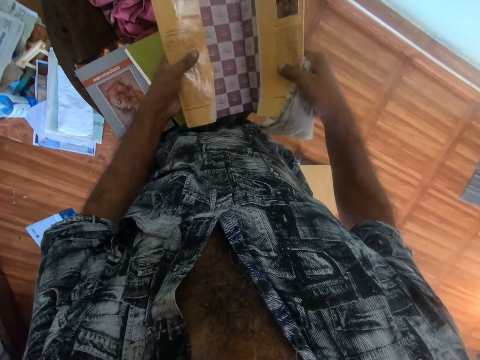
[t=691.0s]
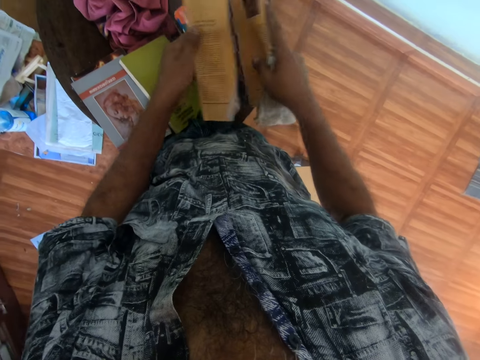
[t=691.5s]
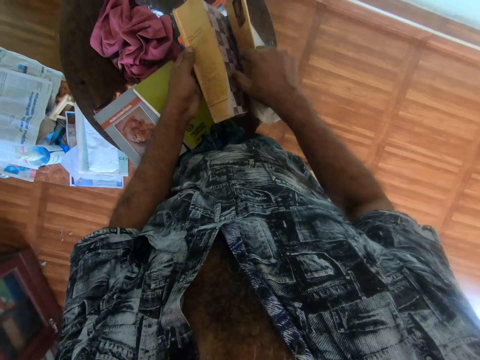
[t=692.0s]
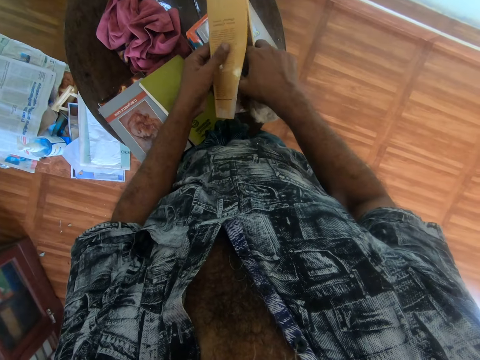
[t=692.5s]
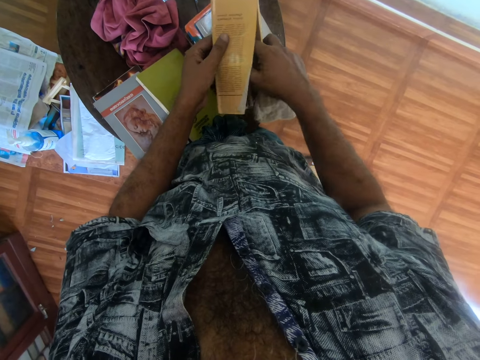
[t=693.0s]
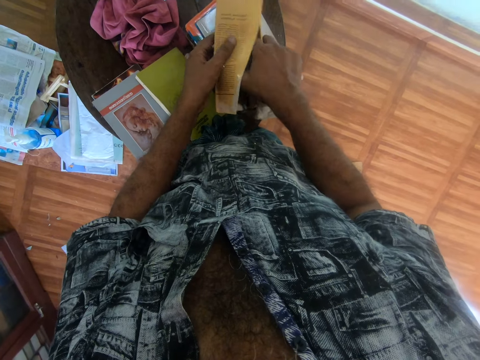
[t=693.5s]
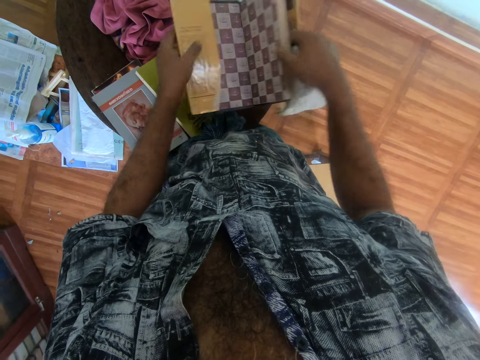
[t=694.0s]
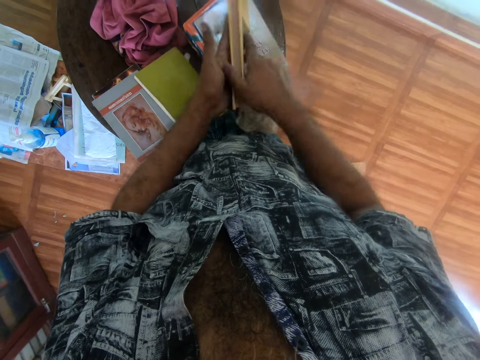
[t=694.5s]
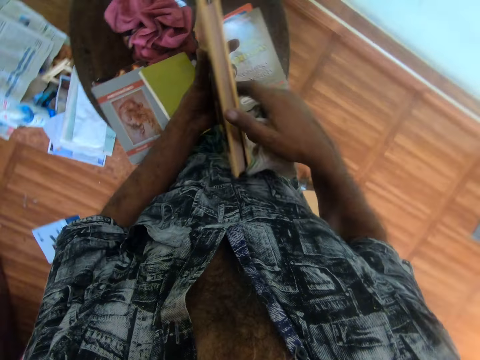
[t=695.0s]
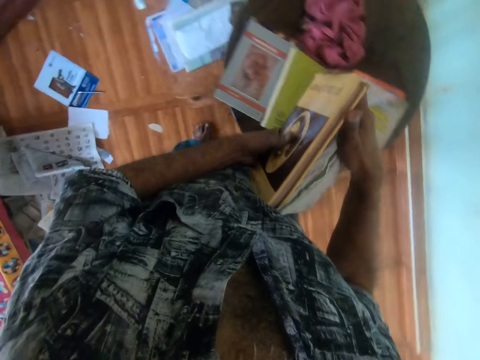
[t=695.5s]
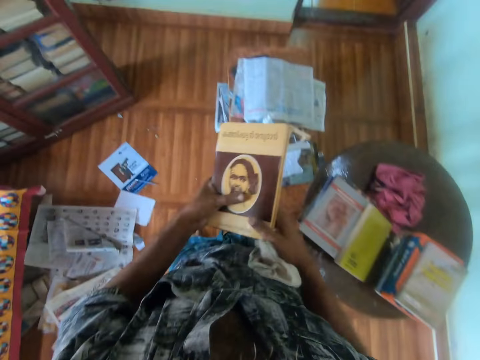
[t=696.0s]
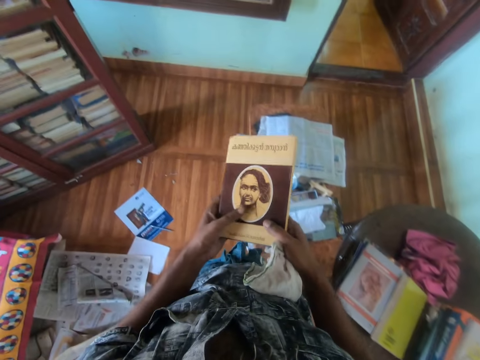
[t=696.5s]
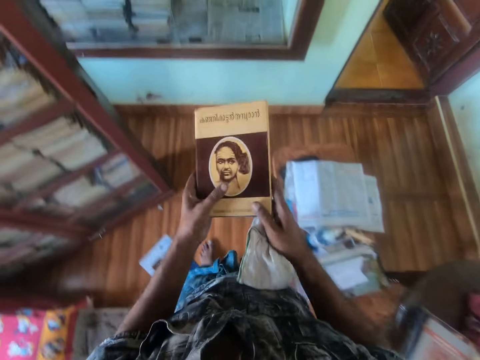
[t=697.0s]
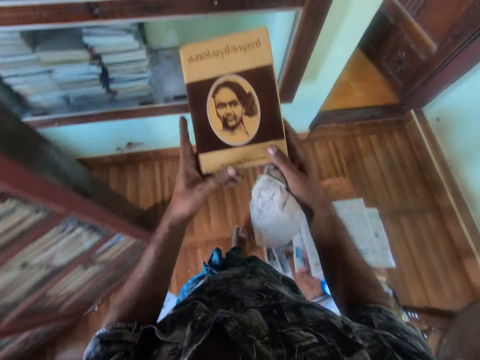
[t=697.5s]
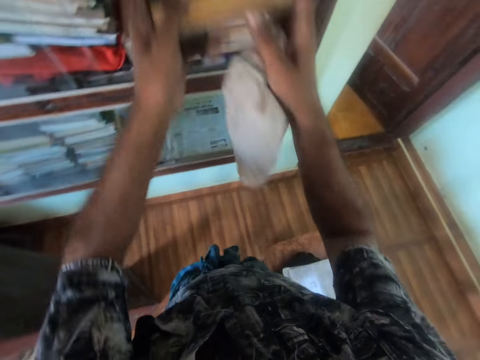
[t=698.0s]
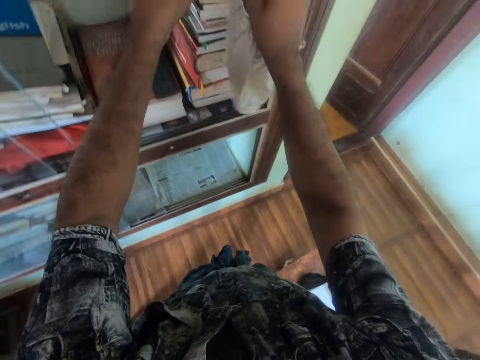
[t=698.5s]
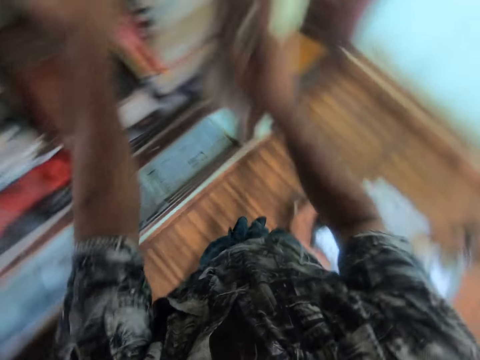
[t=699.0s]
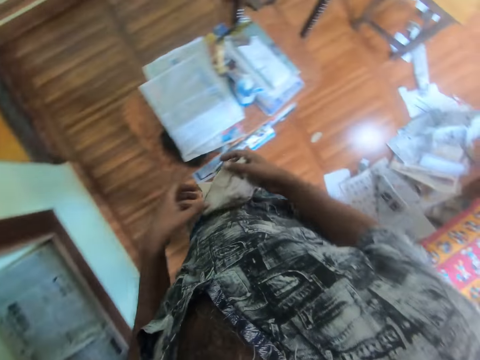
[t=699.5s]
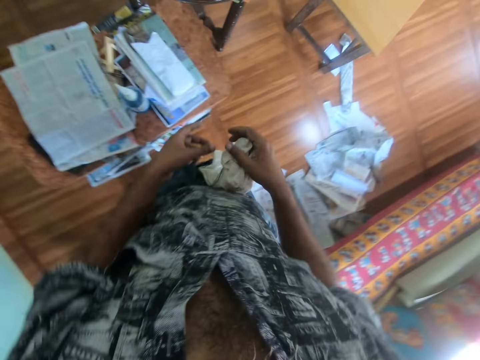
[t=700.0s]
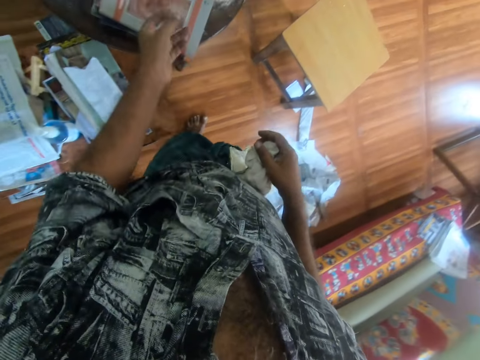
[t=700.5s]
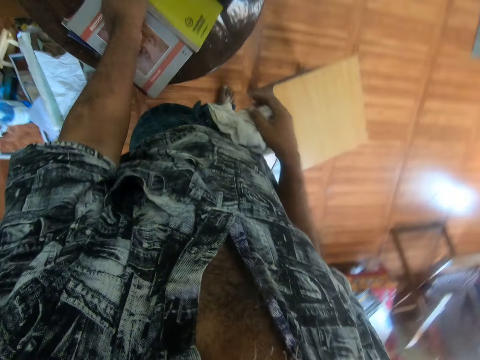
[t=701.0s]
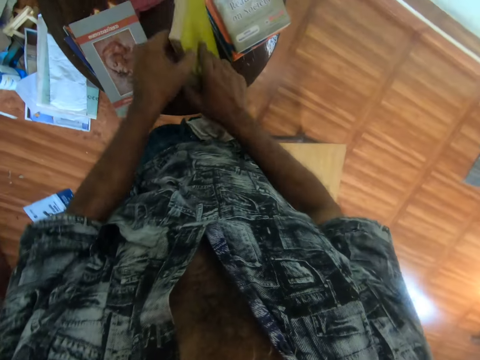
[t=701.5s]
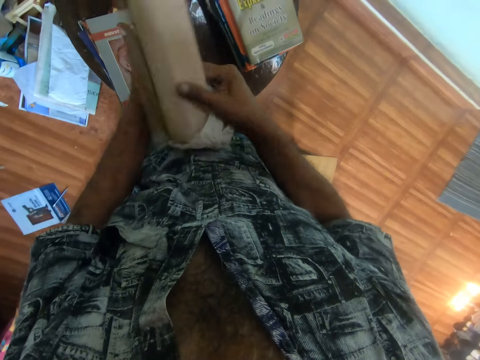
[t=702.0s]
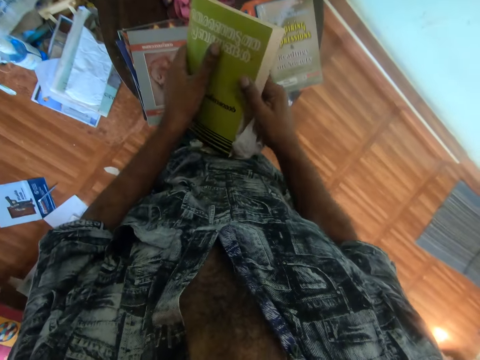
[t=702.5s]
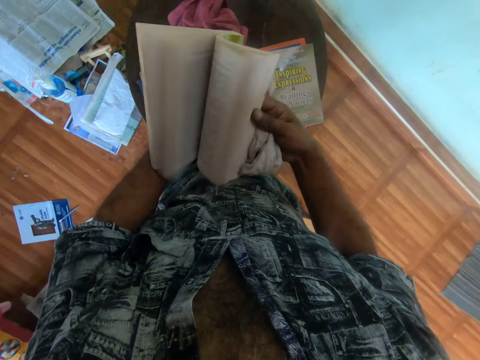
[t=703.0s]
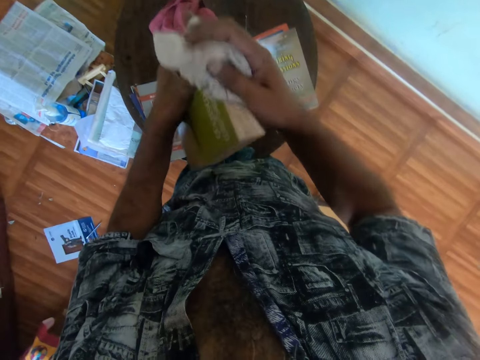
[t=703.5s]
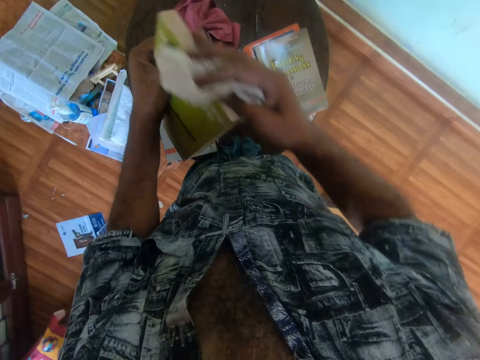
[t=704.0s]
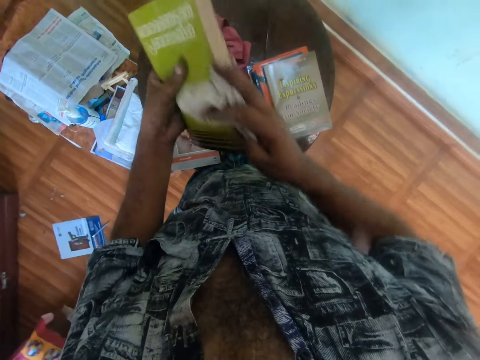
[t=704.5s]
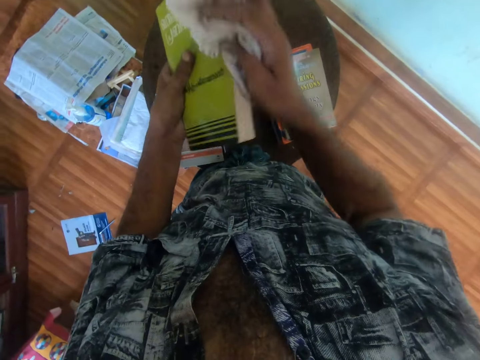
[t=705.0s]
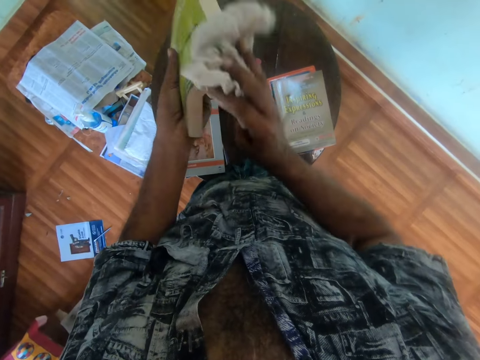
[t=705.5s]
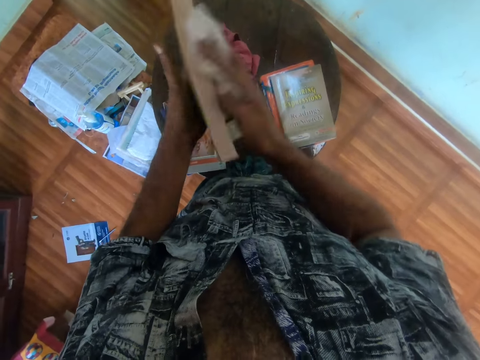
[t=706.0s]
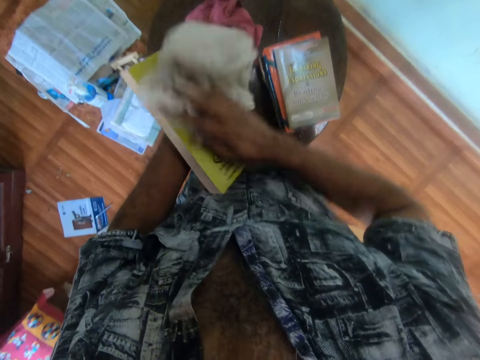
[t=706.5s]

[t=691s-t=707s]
The camera wearer moves in the room. They put the book in the shelf. They move in the room. They pick up the book on the table. They peruse the book. They move the book pages. They wipe the book pages.

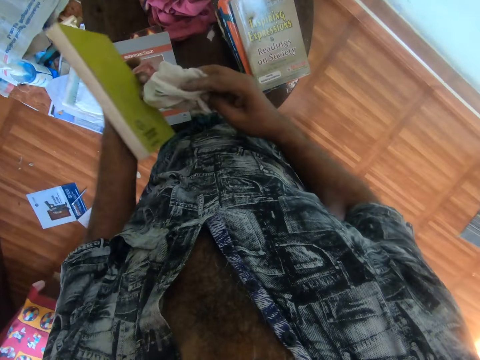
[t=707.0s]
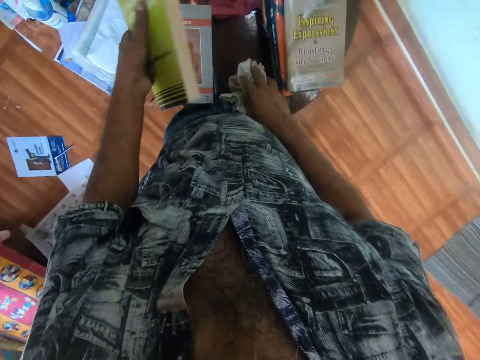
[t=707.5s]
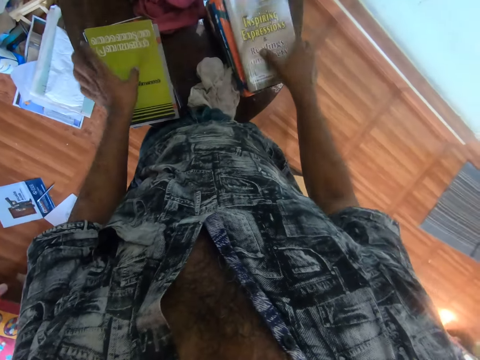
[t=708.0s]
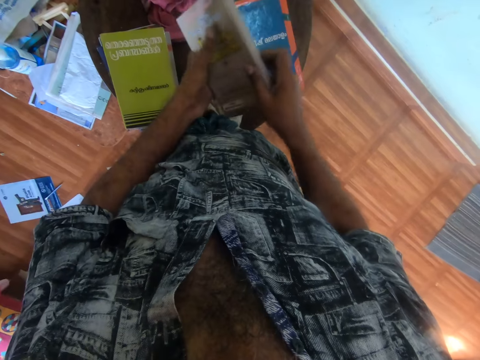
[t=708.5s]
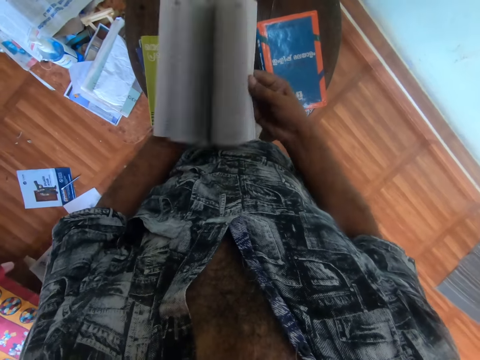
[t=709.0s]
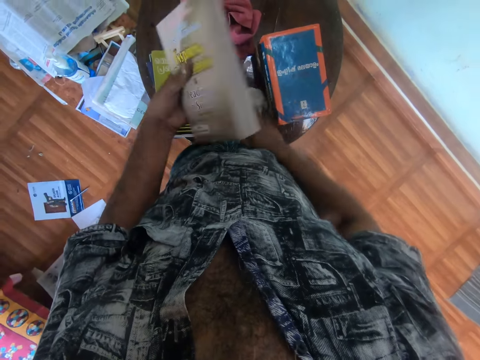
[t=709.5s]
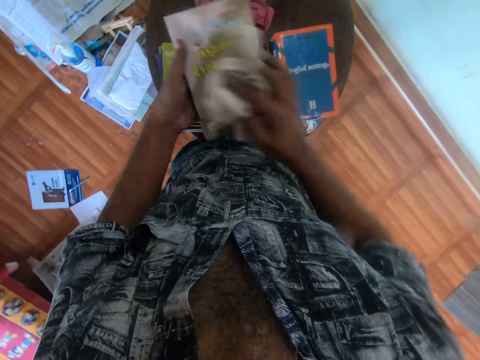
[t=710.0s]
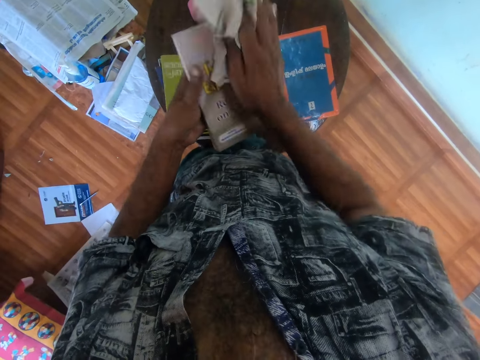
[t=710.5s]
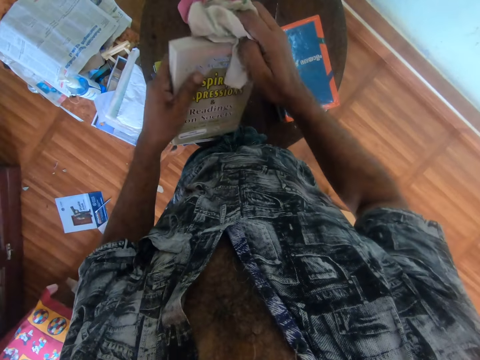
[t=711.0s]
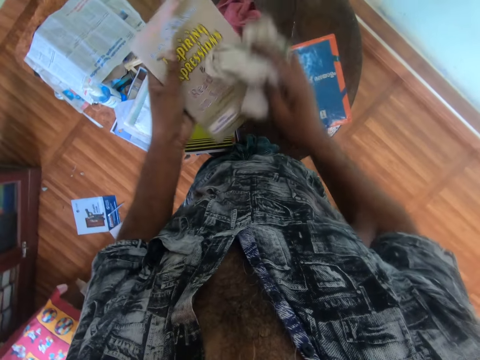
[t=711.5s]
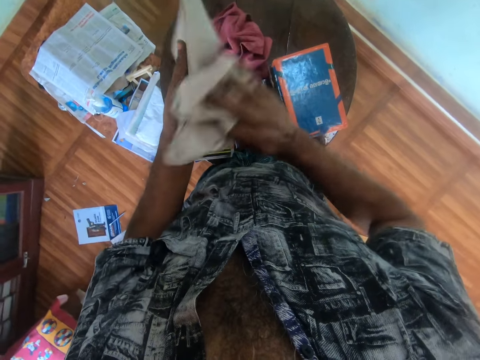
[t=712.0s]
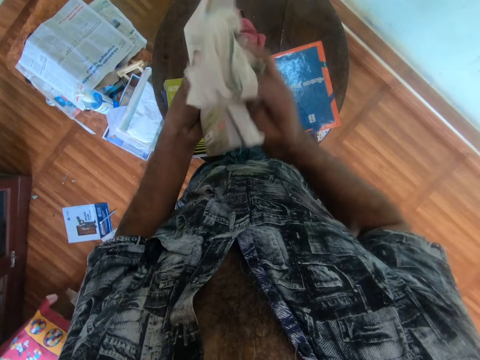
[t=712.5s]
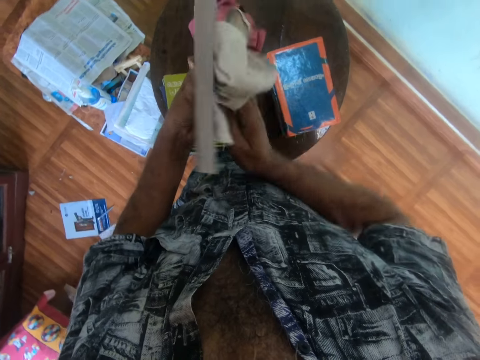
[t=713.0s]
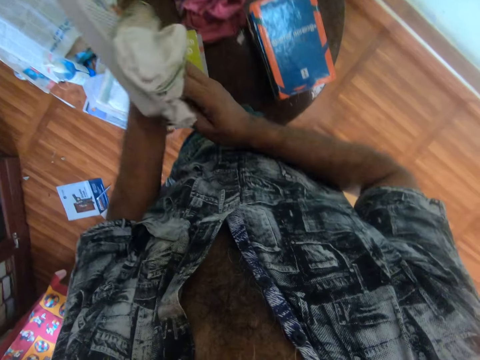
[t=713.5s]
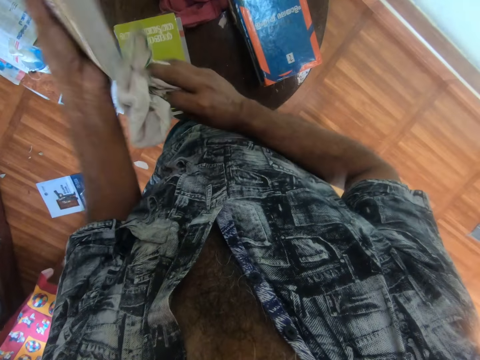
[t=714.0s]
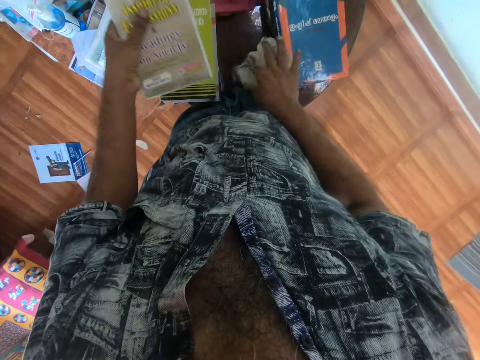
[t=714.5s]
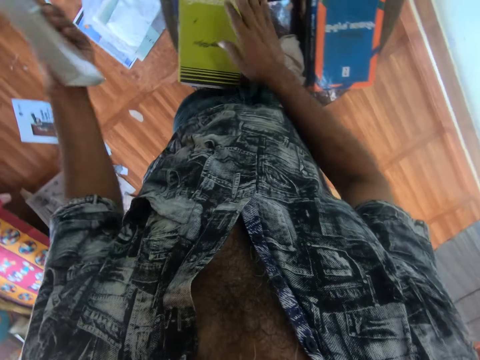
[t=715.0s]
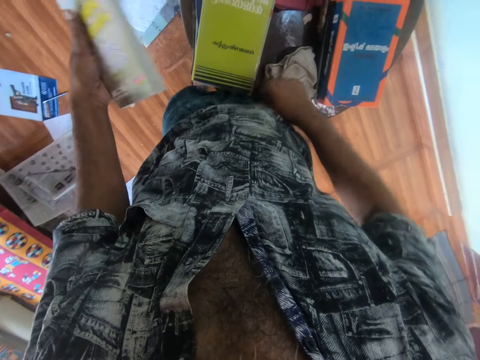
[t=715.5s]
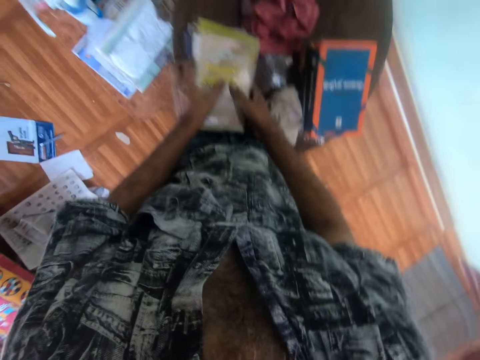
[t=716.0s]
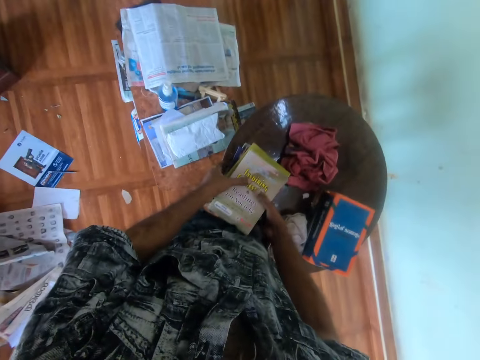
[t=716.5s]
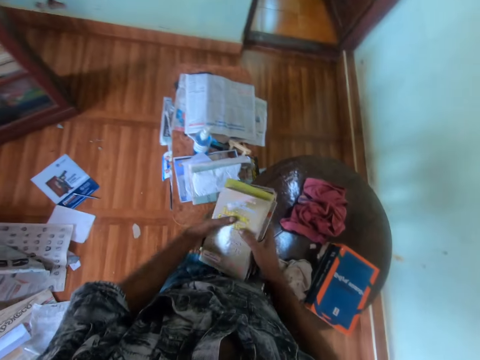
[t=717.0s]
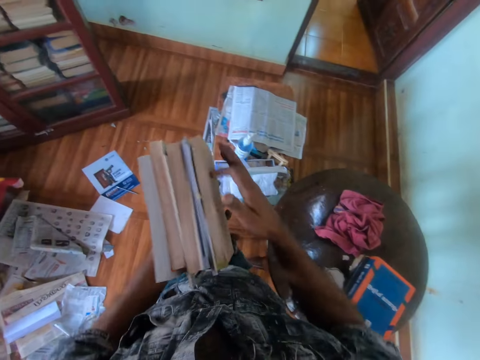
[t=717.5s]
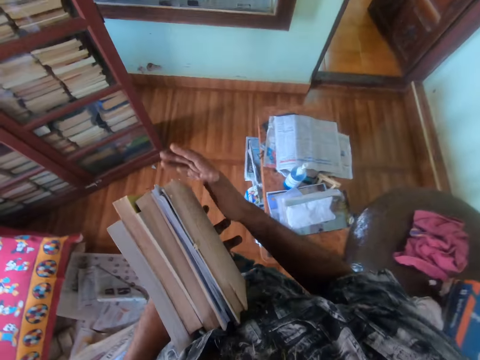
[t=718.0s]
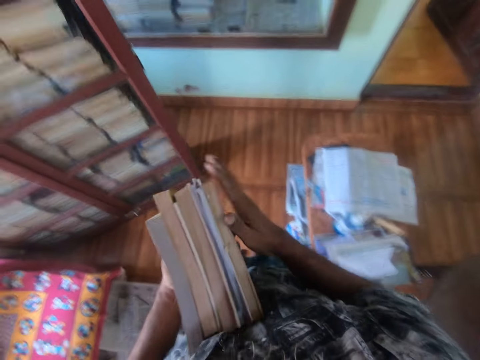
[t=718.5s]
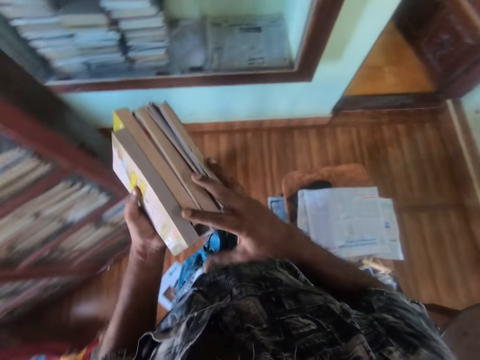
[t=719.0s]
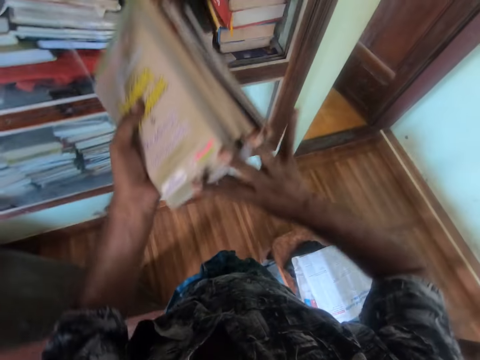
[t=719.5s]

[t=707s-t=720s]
The camera wearer puts the piece of cloth on the table. They place the book on other books. They pick up the book on the table. They peruse the book. They move the book pages. They pick up the cloth. They wipe the book. They put the piece of cloth on the table. They rub the book. They place the book on other books. They hold the books together. They walk around the house.
